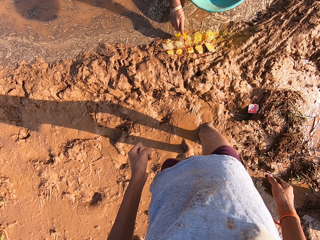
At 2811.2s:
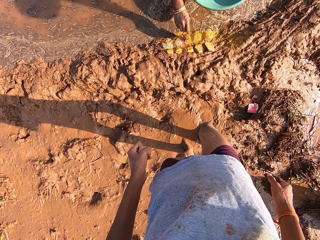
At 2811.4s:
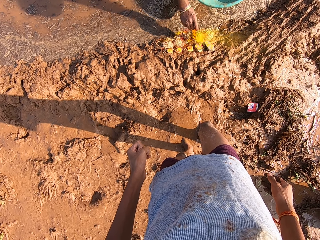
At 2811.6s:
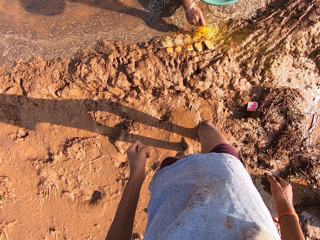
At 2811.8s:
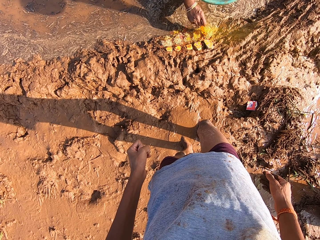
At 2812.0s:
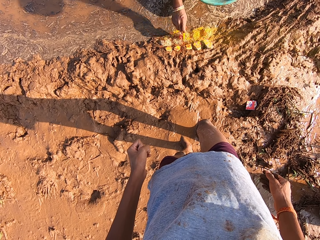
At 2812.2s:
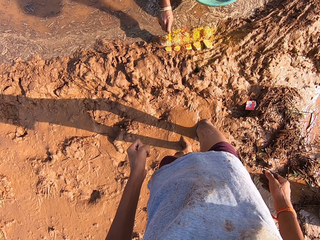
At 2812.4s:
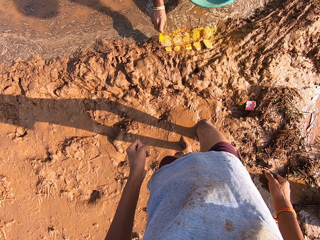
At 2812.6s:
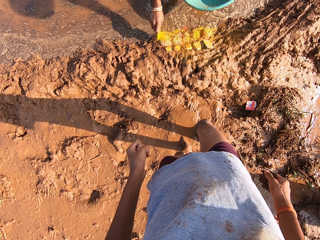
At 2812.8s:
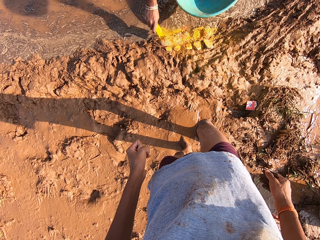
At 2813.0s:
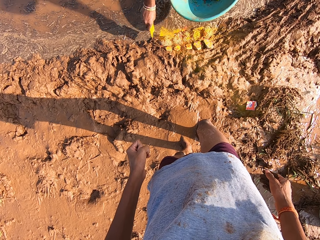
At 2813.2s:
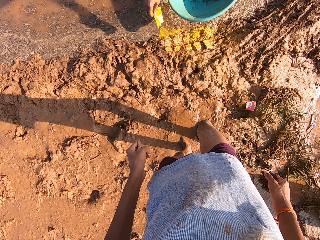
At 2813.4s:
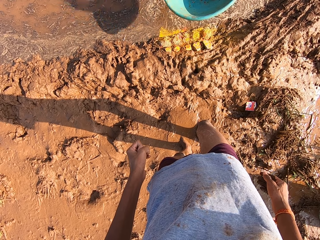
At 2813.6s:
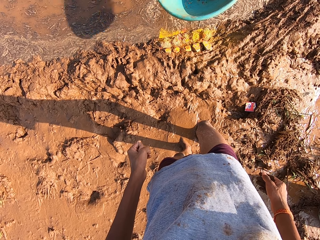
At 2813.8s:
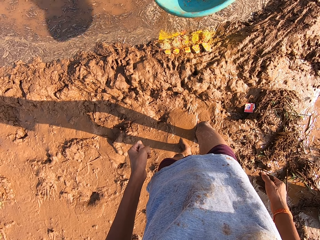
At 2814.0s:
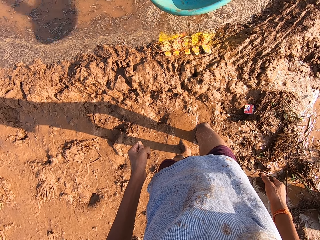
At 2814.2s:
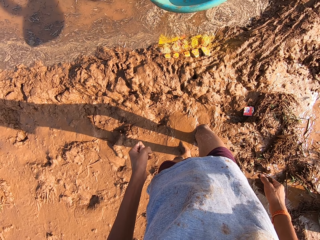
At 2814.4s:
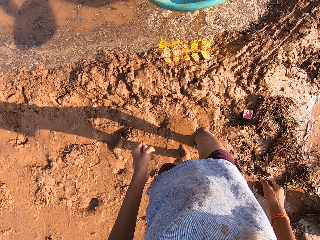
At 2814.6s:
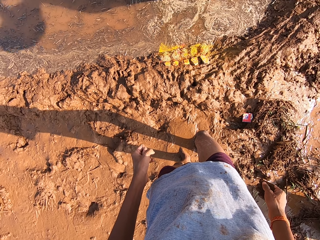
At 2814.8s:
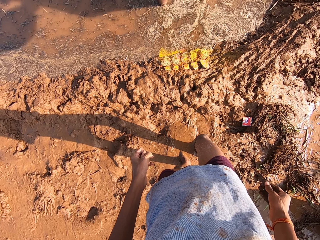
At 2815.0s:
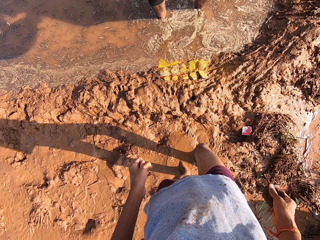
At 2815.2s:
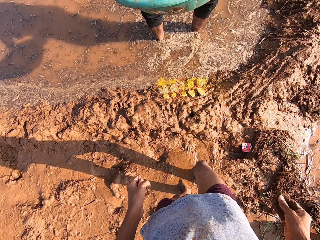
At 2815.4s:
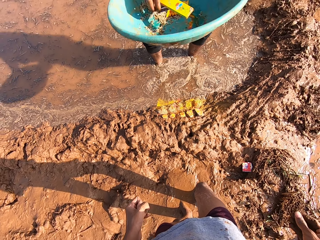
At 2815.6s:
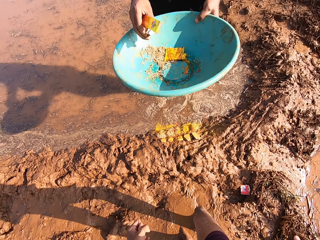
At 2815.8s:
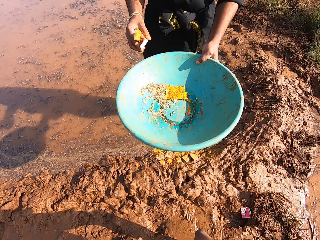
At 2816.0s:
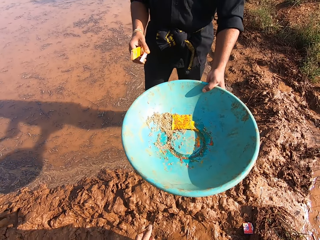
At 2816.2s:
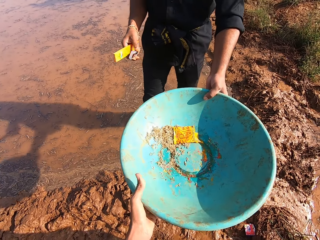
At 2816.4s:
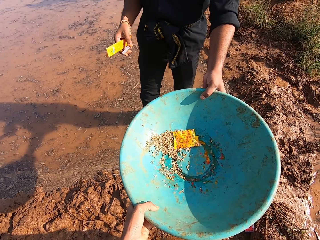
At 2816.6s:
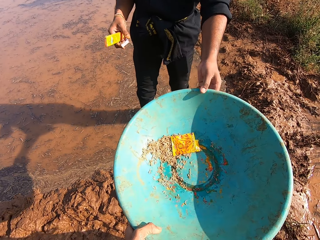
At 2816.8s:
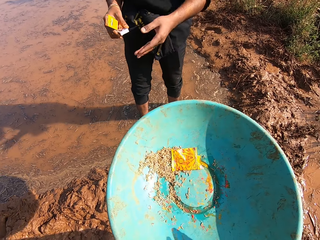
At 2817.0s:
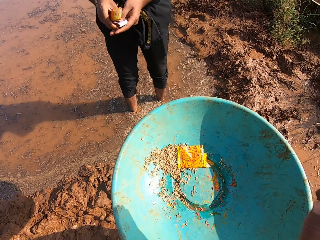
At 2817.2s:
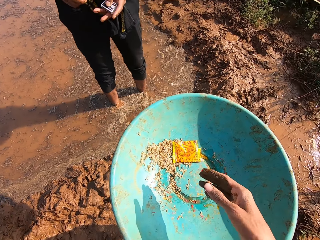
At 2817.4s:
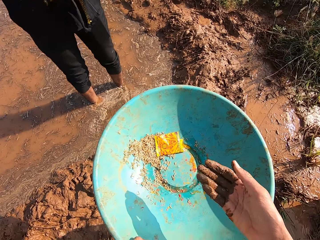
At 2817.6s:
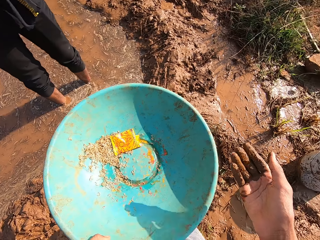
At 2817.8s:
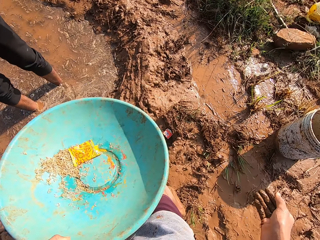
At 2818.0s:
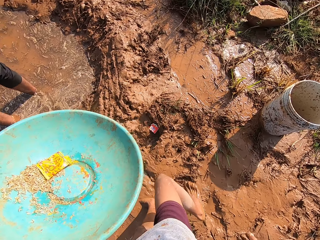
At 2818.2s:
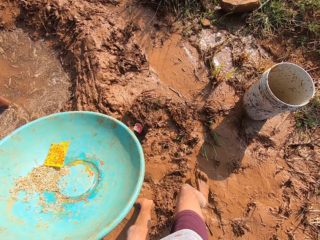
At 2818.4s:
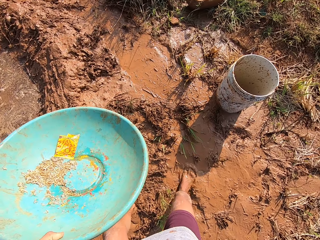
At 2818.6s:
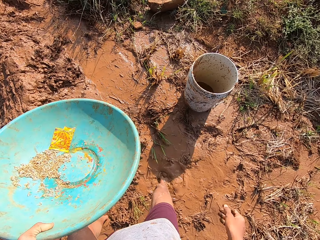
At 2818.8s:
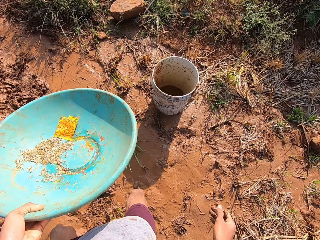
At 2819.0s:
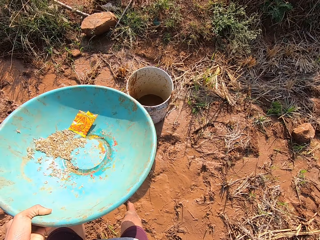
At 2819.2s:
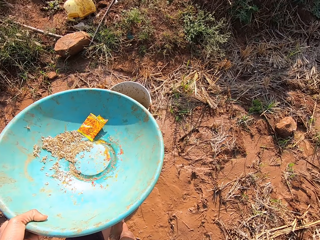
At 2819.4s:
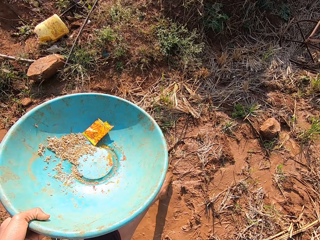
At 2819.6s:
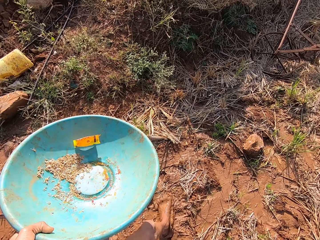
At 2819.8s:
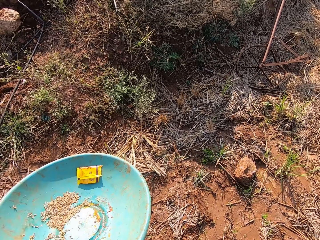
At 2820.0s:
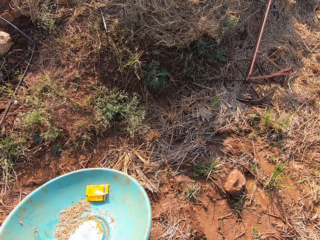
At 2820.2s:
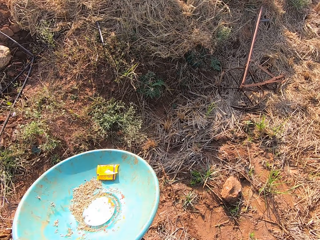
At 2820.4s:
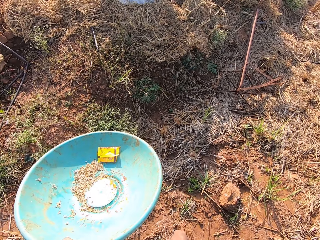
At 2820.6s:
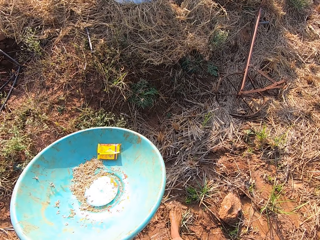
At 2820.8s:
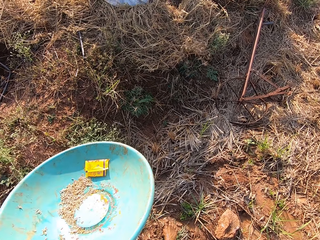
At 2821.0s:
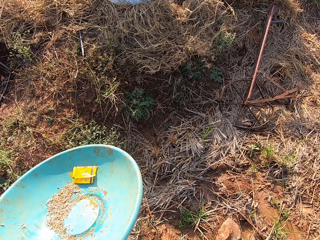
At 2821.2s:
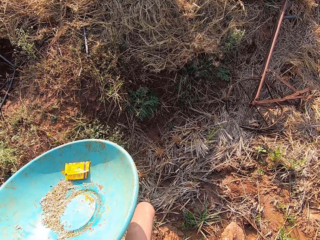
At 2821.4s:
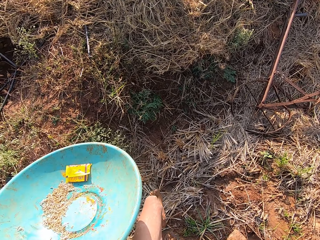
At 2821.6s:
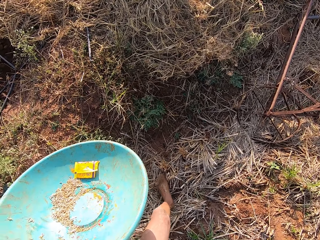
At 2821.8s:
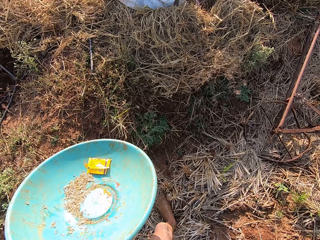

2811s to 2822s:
The camera wearer puts the packet in the bowl. A man picks up the packet from the bowl with his right hand. The man passes the bowl to the camera wearer with his left hand. The camera wearer takes the bowl from the man. They walk around.

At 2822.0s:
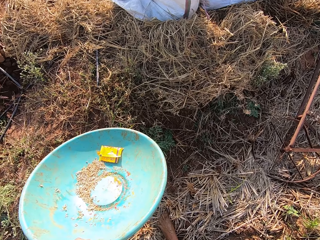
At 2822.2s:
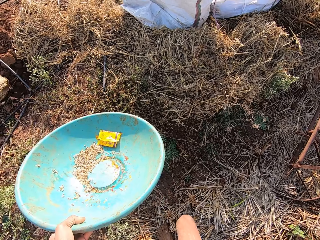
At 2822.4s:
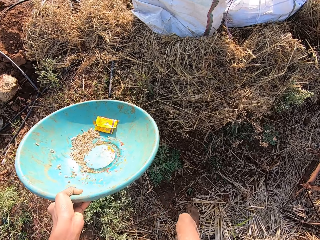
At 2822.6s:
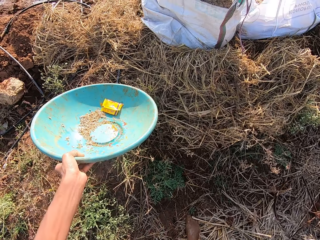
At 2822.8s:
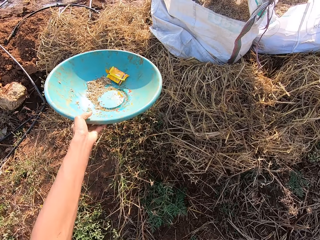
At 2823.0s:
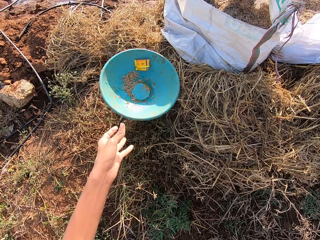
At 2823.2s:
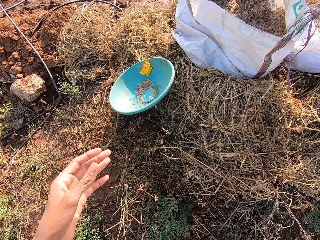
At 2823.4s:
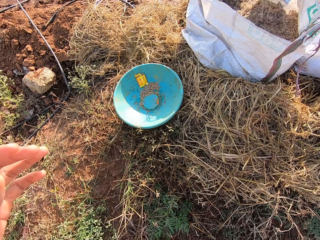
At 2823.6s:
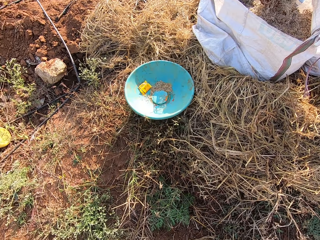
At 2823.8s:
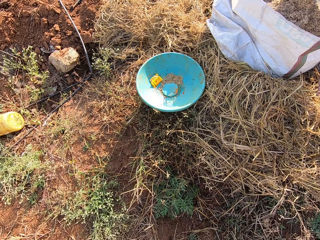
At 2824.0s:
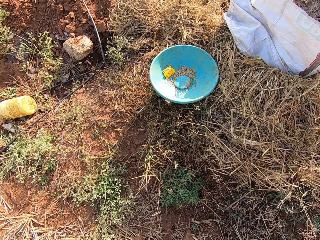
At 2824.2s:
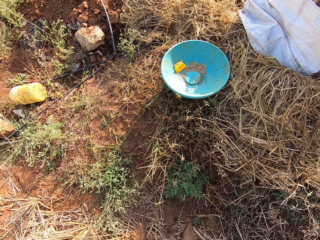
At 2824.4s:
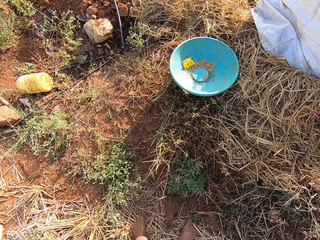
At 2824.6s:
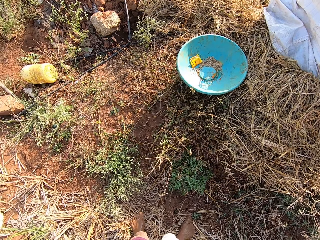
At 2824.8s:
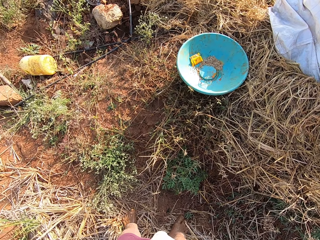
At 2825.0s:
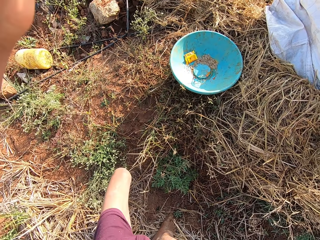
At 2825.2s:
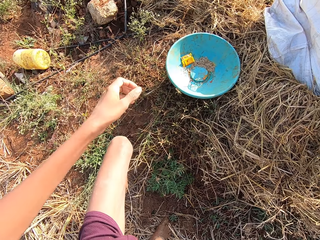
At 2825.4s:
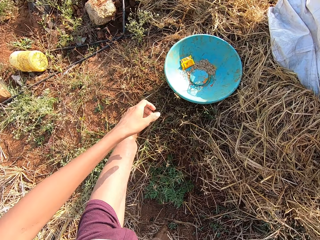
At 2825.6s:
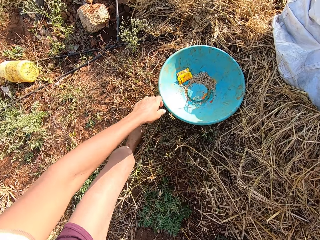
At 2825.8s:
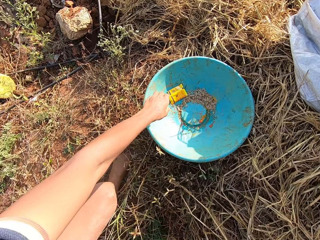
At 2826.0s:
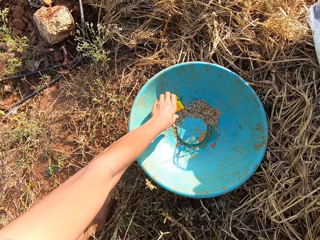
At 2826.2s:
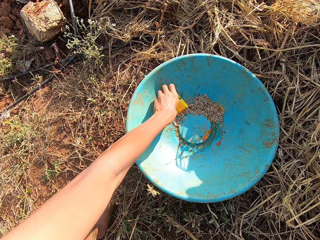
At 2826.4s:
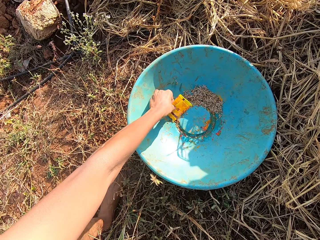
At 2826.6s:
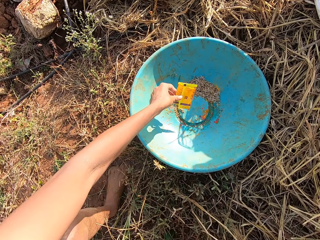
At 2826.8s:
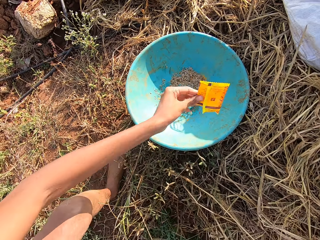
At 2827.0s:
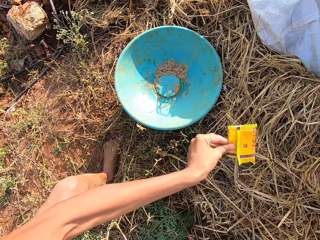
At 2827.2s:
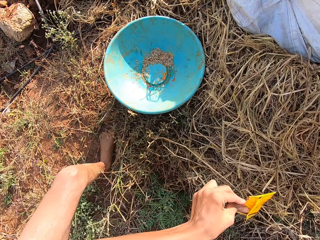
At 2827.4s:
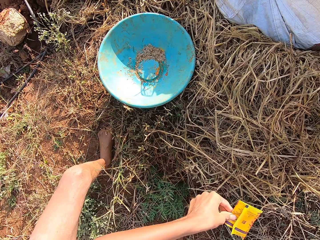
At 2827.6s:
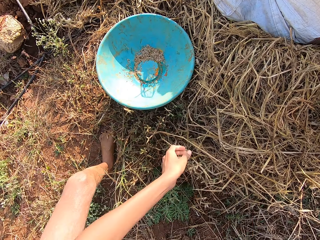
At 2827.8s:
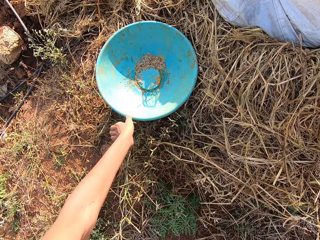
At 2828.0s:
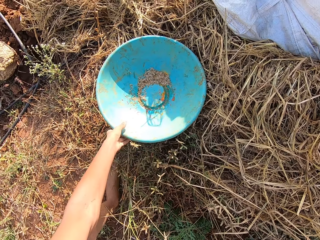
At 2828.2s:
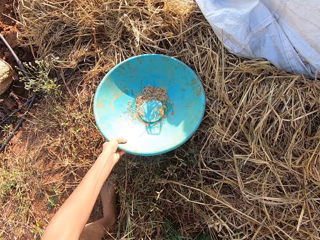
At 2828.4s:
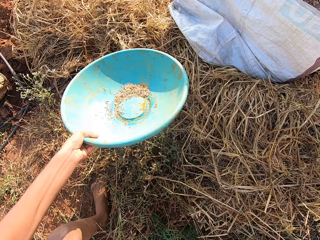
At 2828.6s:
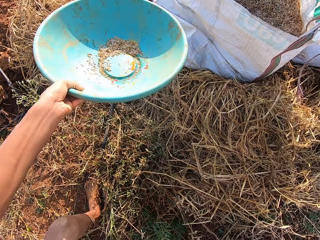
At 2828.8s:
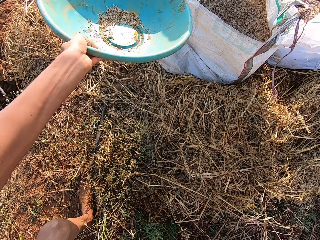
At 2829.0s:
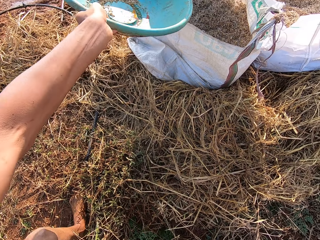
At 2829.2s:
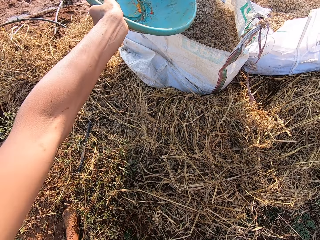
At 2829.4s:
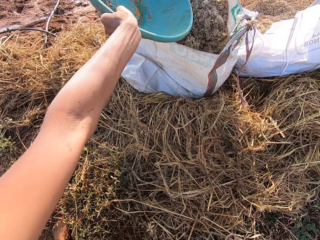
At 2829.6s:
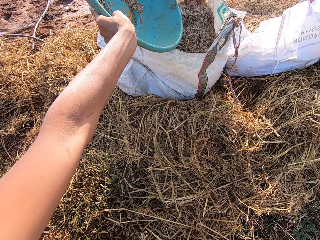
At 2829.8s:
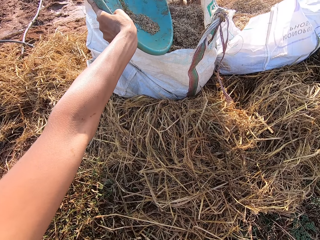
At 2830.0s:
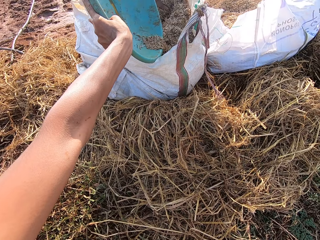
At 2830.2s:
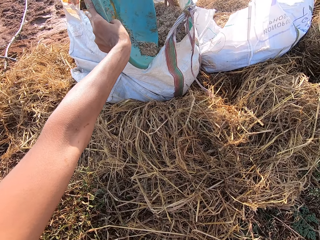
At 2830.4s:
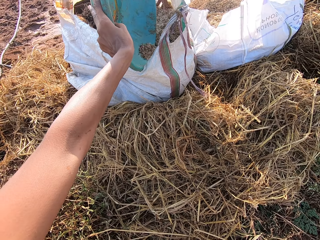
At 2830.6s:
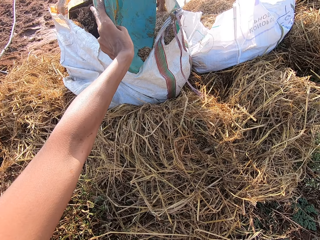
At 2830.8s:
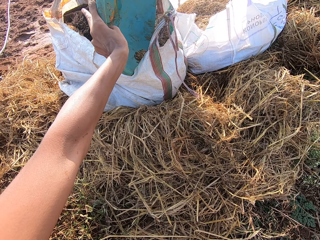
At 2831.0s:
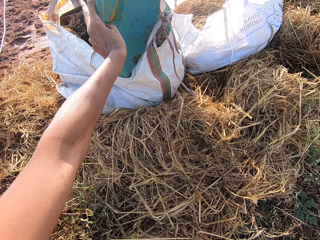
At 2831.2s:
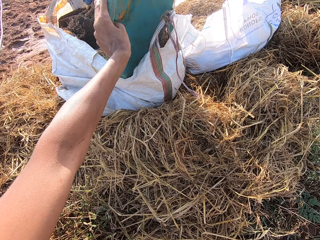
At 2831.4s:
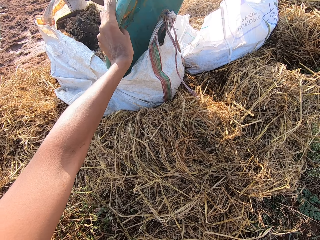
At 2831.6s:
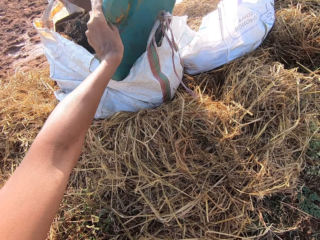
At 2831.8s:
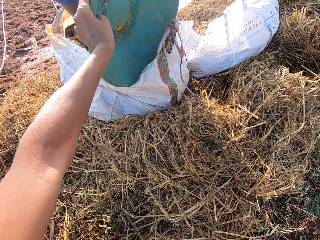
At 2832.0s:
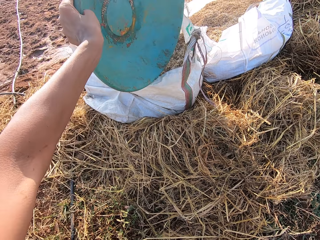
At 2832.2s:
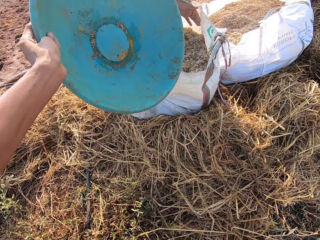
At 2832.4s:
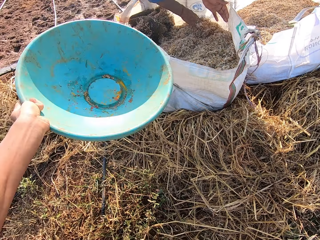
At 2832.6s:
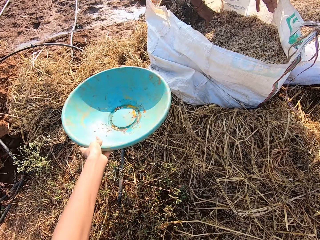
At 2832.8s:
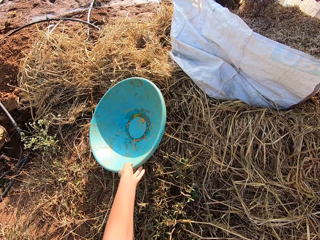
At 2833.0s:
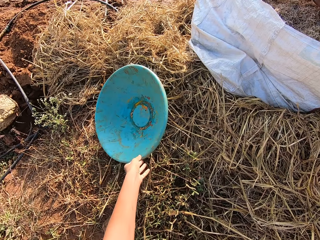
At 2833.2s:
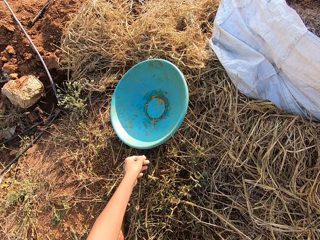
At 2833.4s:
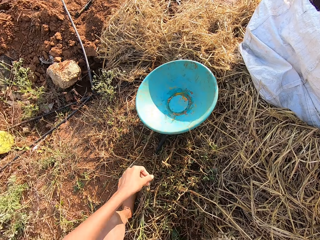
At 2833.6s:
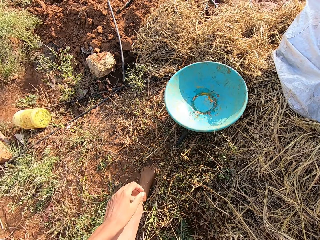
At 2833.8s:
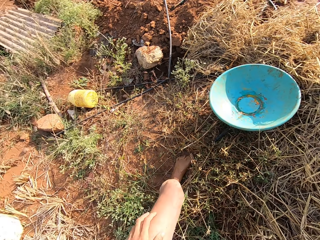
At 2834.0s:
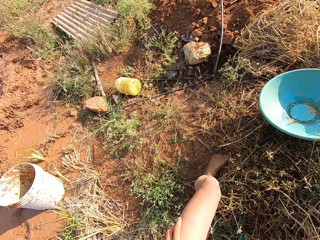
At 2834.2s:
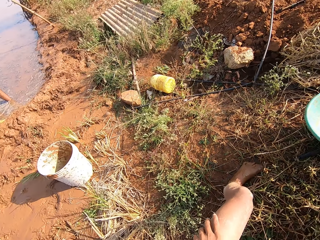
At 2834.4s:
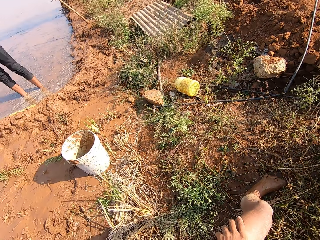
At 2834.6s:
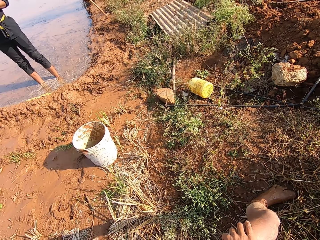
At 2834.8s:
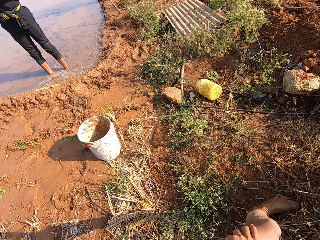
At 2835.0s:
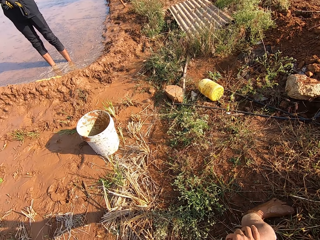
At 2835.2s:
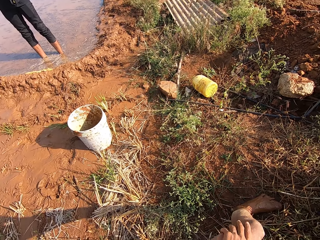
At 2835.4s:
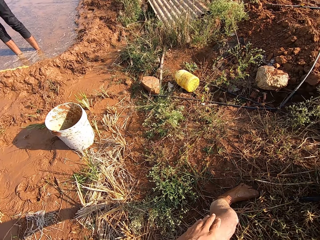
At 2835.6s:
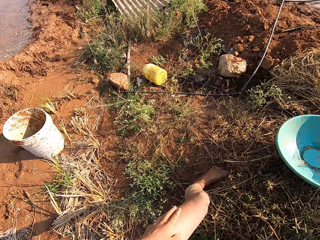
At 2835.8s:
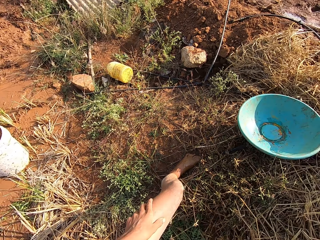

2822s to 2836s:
The camera wearer drops the bowl on the ground with his left hand. He touches the camera with his left hand. He picks the sachet of pesticide from the bowl with his left hand. He passes the sachet of pesticide from his left hand to his right hand. He picks the bowl from the ground with his left hand. He pours the millet in the bowl in the sack with his left hand. He drops the bowl on the ground with his left hand. He rubs his left hand on his left leg. He looks around.
